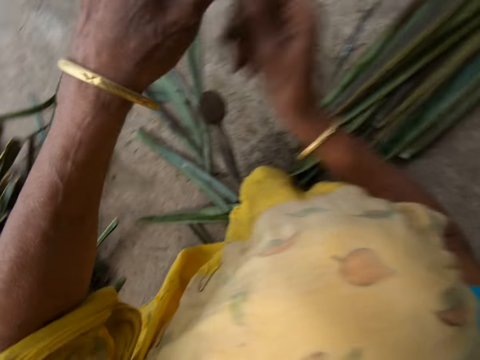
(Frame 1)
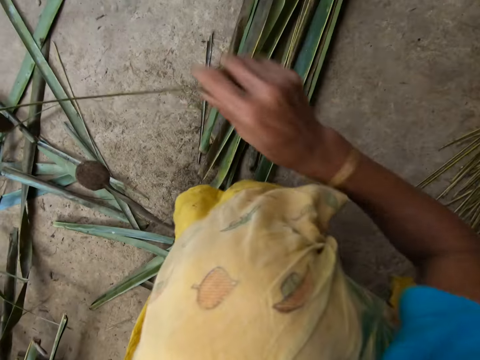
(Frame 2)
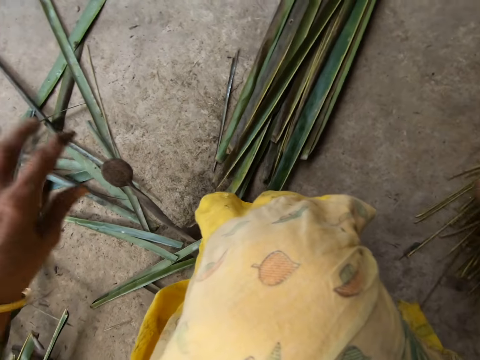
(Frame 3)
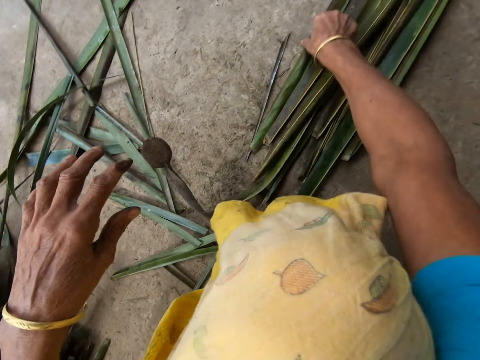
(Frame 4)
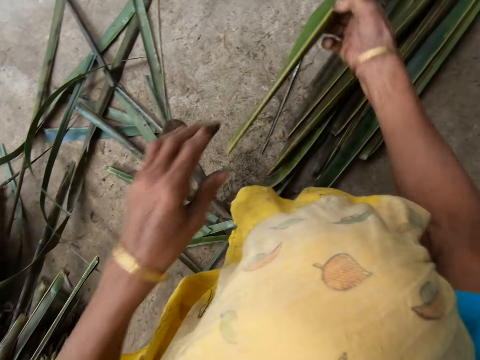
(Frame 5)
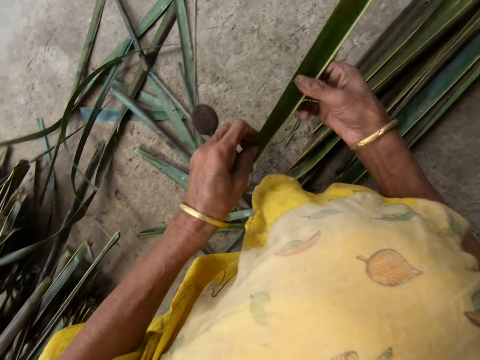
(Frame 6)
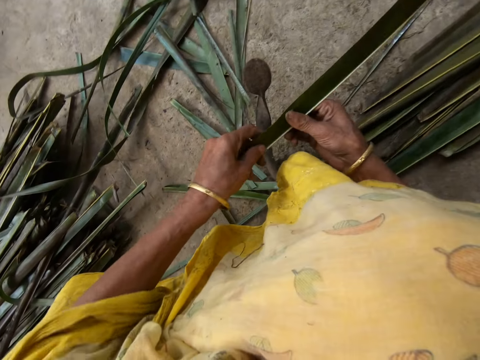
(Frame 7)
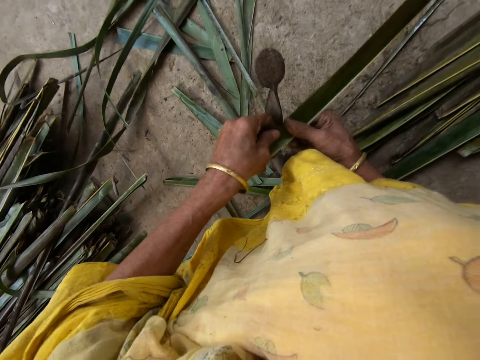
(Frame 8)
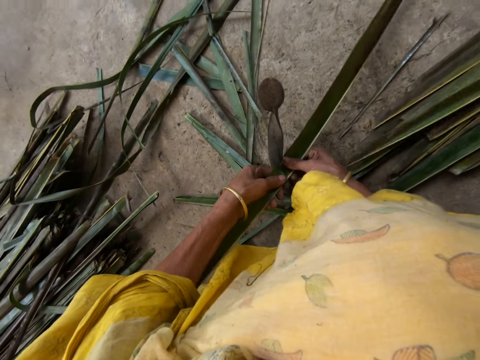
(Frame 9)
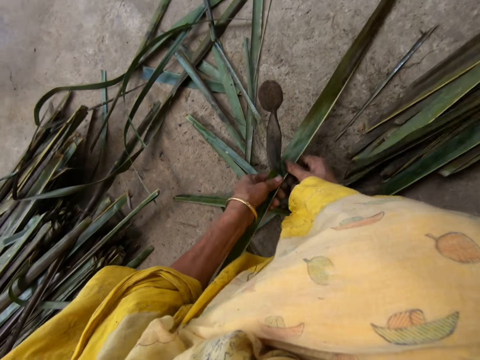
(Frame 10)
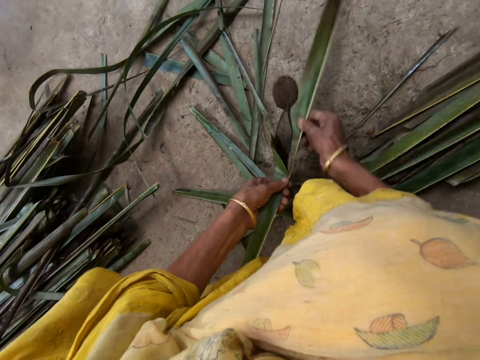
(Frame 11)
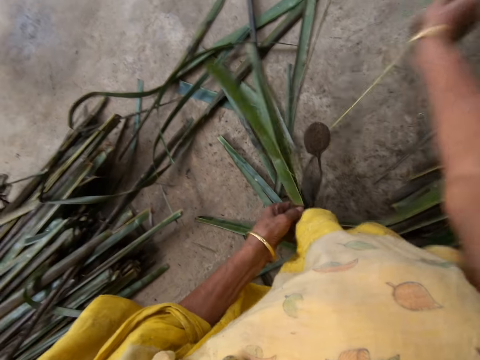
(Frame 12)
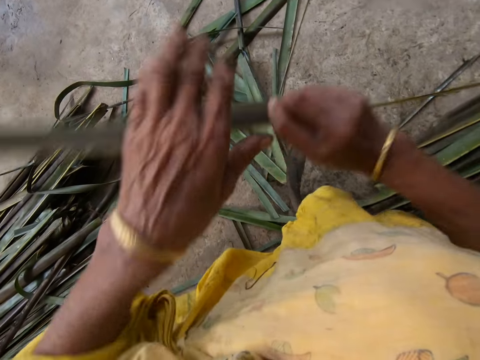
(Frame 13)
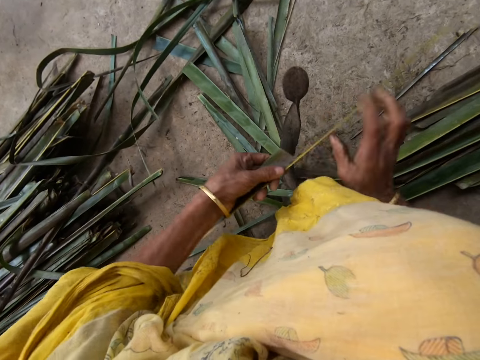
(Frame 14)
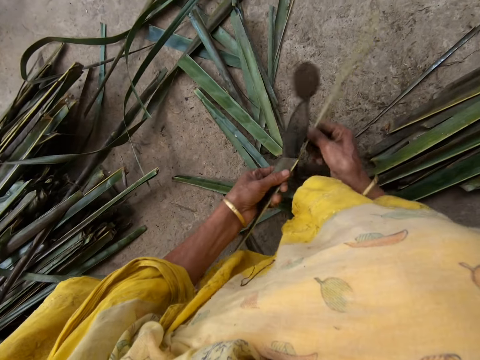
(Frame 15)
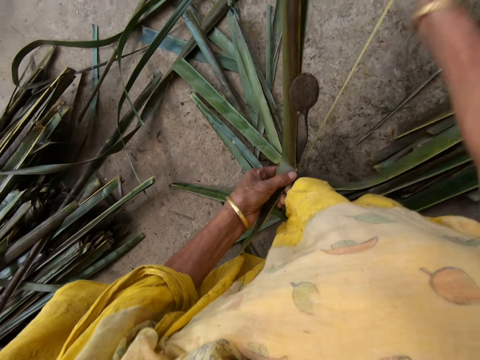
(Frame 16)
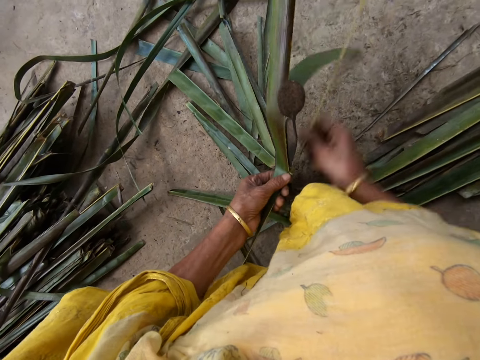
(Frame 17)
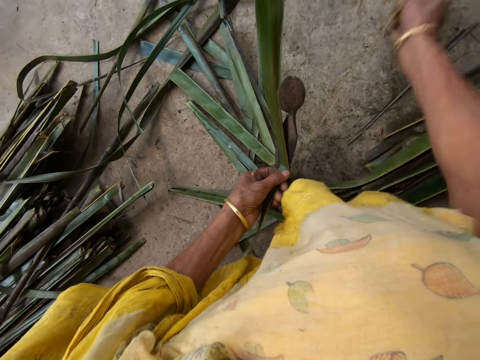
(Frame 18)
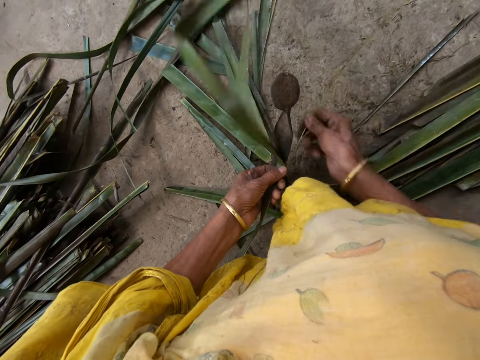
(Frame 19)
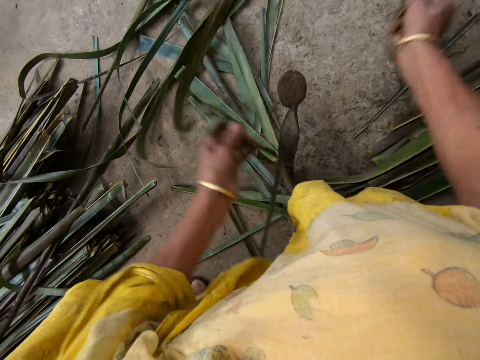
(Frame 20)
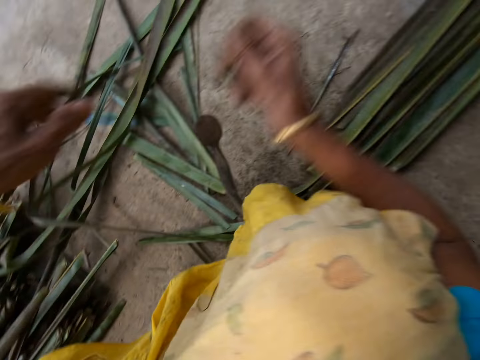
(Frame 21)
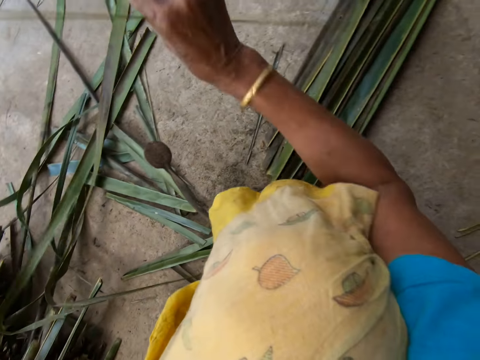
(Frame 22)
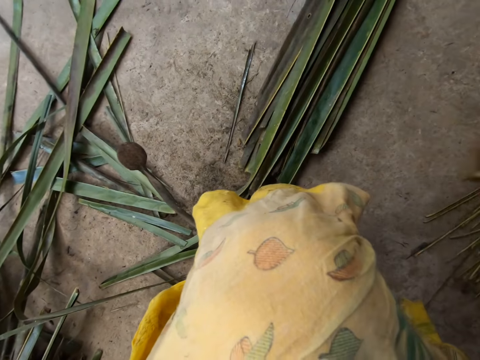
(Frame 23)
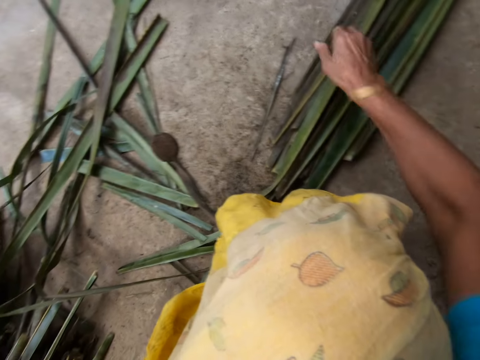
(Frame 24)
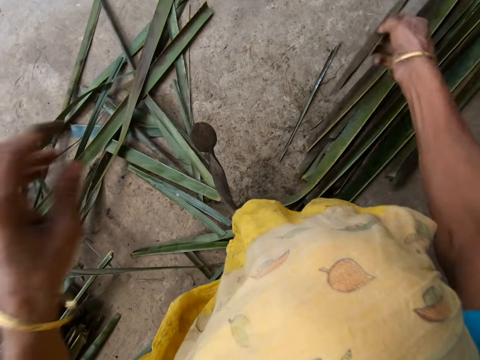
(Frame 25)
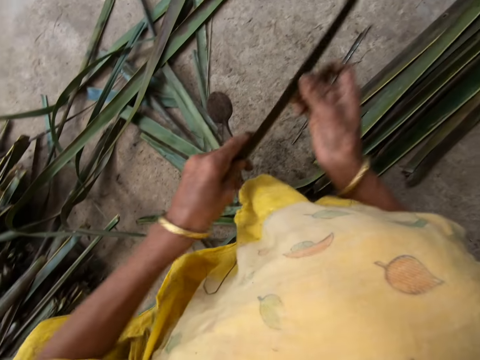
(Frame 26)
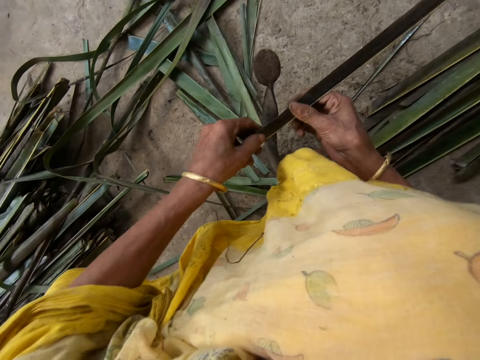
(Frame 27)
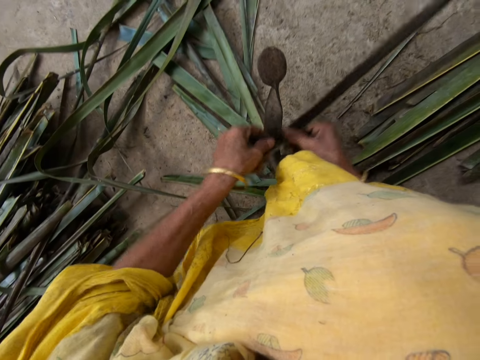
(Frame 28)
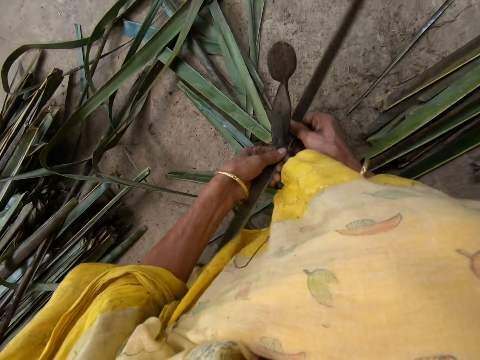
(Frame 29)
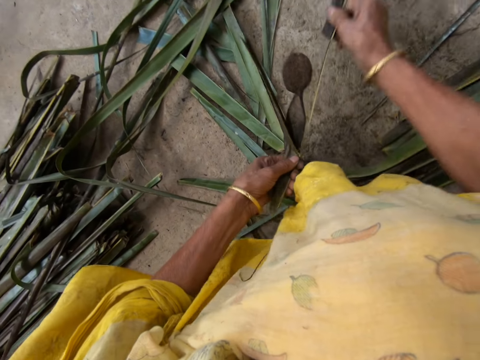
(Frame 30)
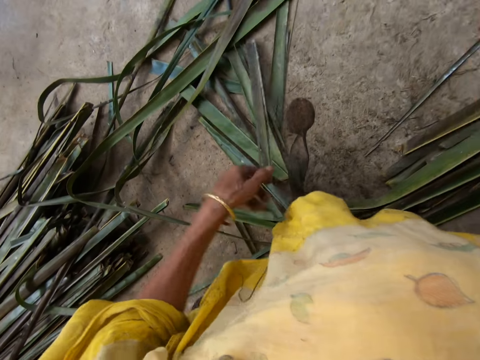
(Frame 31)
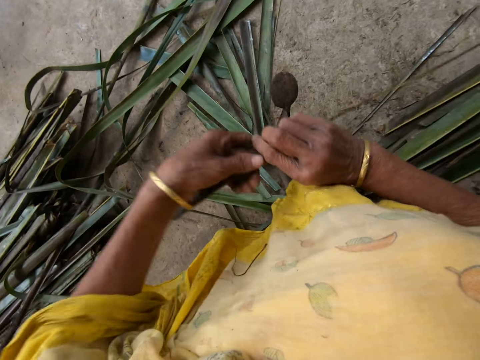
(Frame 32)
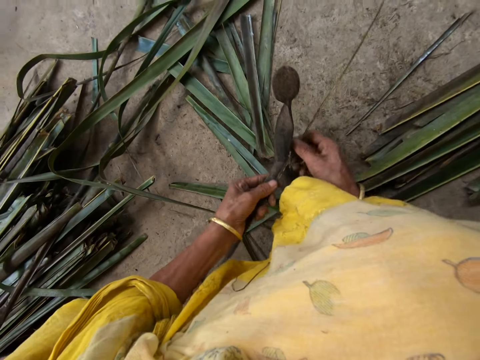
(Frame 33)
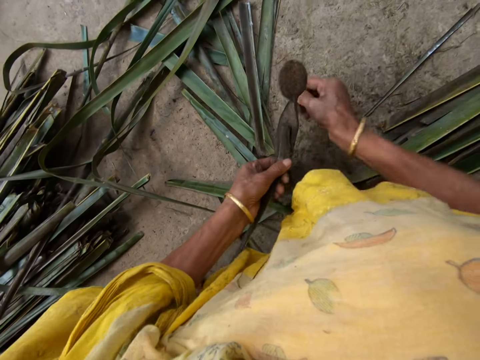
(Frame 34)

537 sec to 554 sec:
The camera wearer drops the filed palm frond on the floor with her right hand. She collects the cattail sticks. She picks a piece of palm frond or cattail leaves from the floor with her right hand. She splits the cattail leaves. She files the palm frond with the file with both hands. She drops the filed palm frond on the floor with her right hand. She collects the cattail sticks. She picks a piece of palm frond from the floor with her right hand. She splits the cattail leaves. She files the palm frond with the file with both hands.

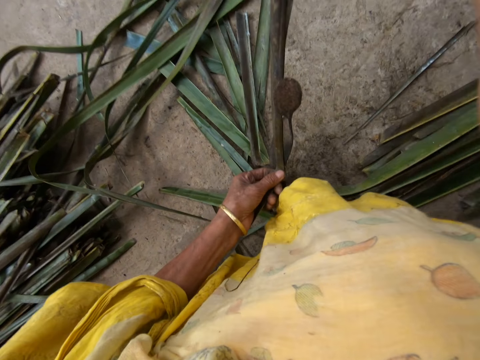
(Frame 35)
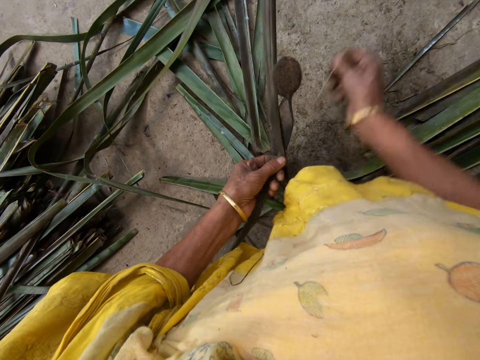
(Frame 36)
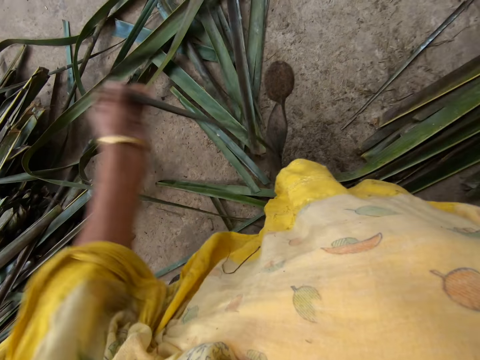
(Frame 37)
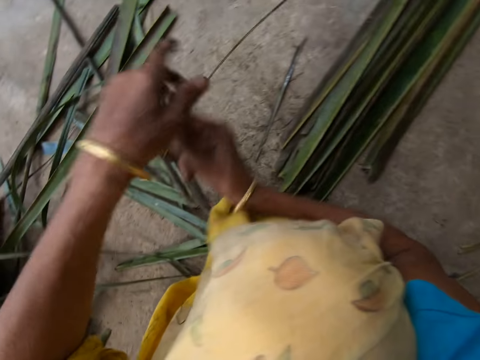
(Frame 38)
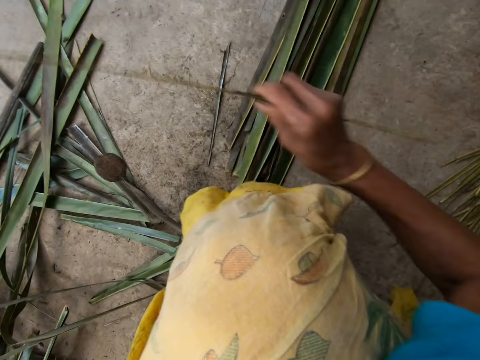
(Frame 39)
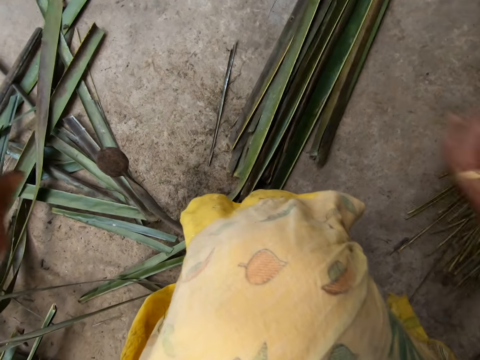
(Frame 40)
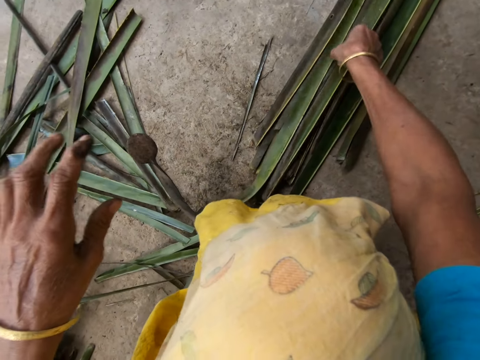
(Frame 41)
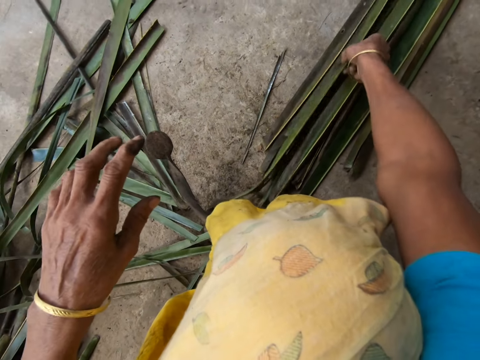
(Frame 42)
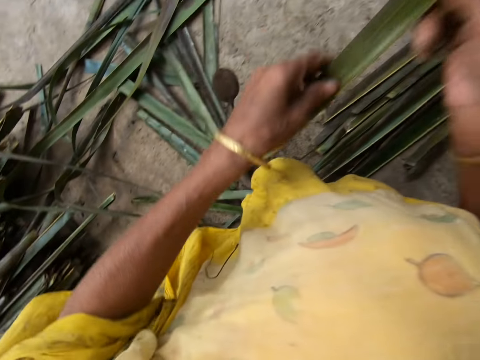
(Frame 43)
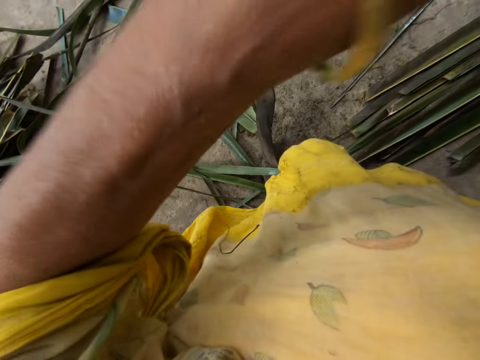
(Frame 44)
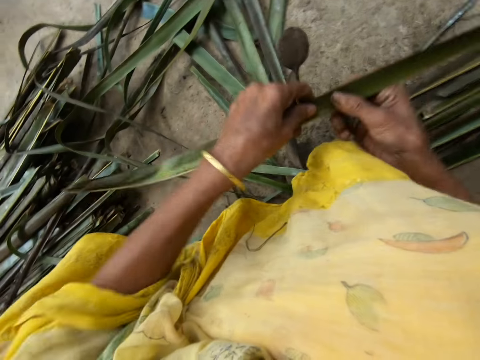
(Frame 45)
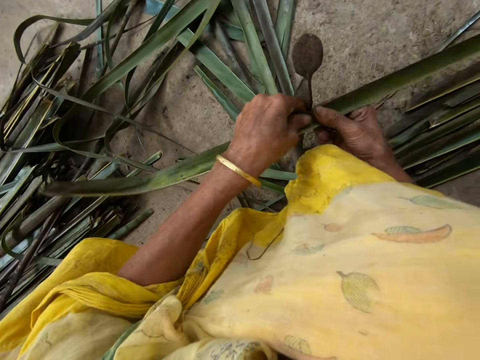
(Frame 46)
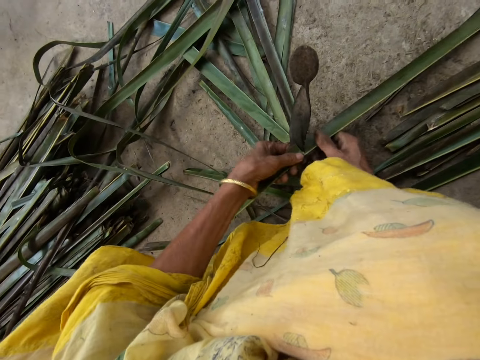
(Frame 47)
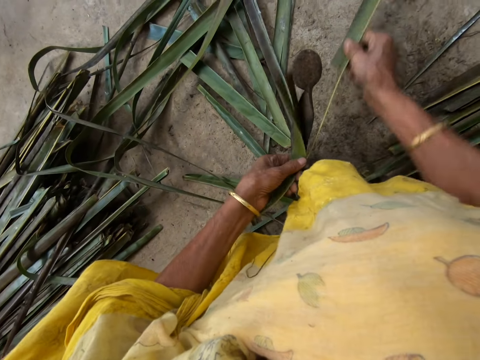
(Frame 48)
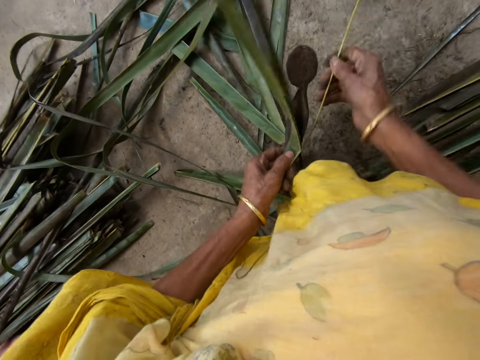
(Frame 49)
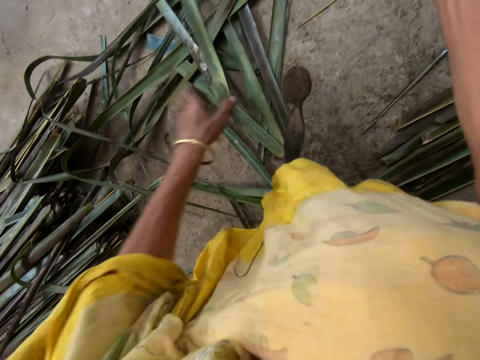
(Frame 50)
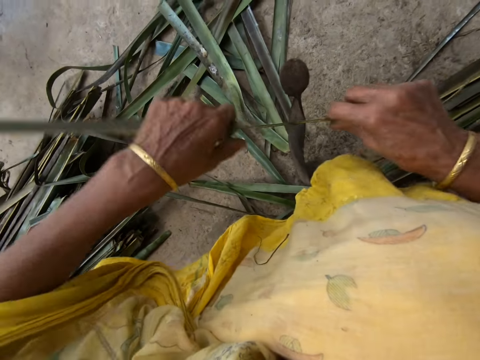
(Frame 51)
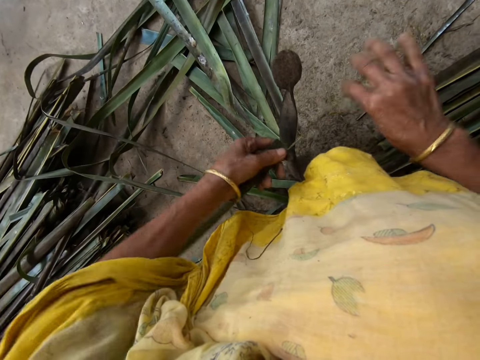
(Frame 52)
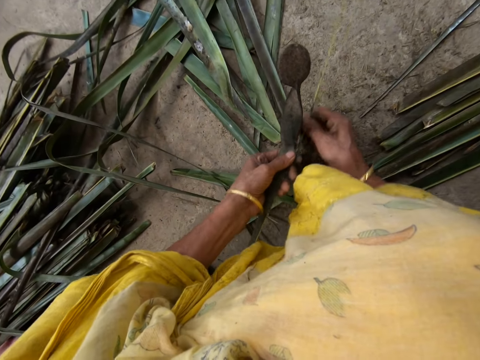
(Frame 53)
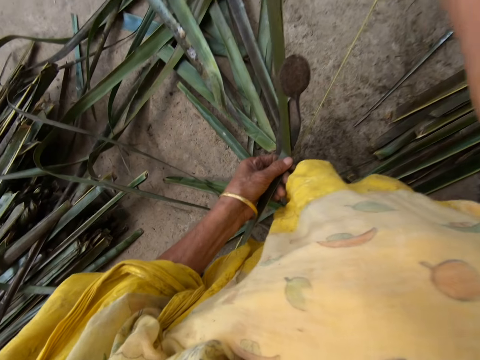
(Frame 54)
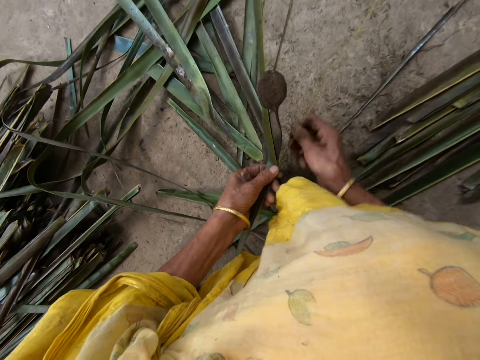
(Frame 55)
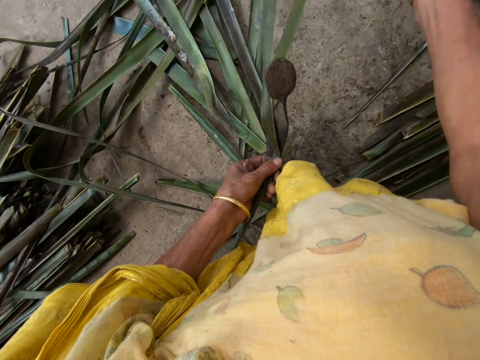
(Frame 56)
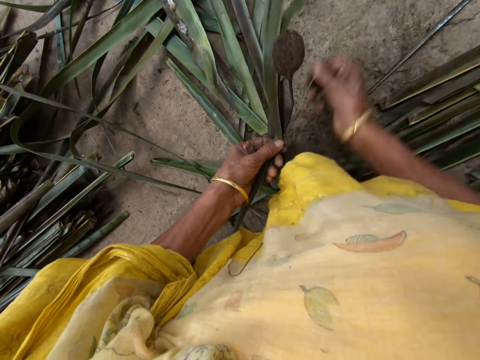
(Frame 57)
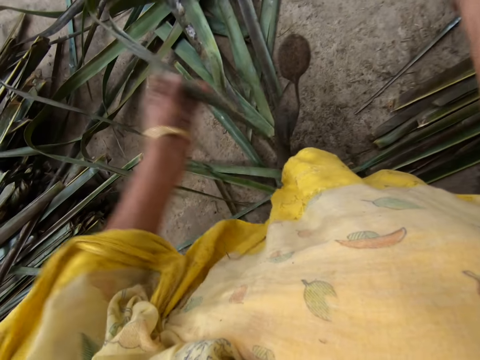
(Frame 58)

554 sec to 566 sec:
The camera wearer drops the stick or Dracaena Marginata midrib on the floor with her right hand. She picks up a leaflet from the floor with her right hand. She trims the leaflet from the stick with the sharp edge iron rod on the floor. She pulls the Dracaena Marginata midrib.
